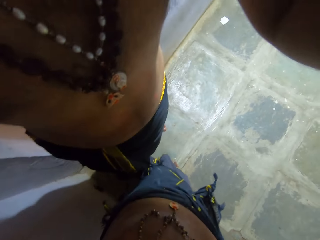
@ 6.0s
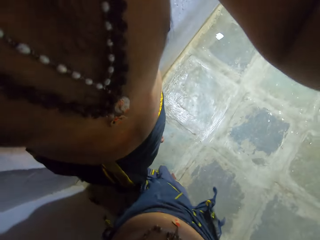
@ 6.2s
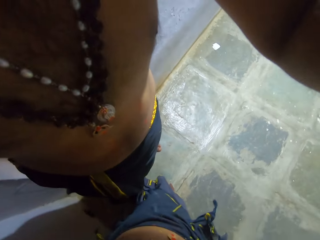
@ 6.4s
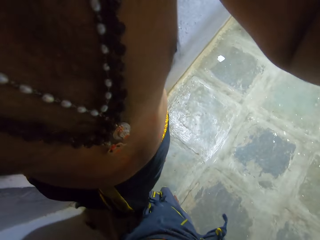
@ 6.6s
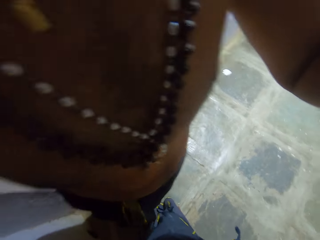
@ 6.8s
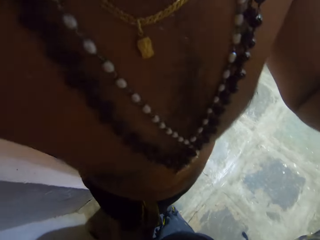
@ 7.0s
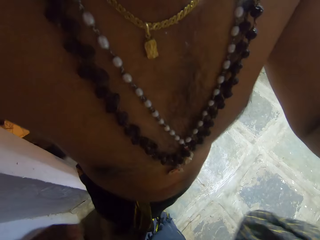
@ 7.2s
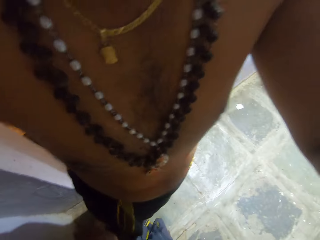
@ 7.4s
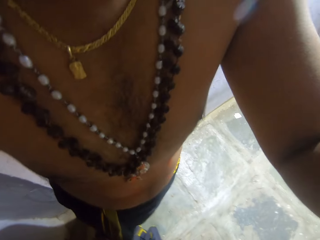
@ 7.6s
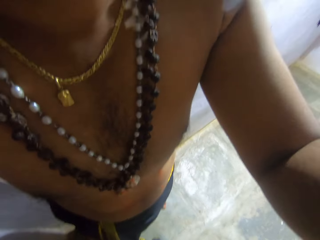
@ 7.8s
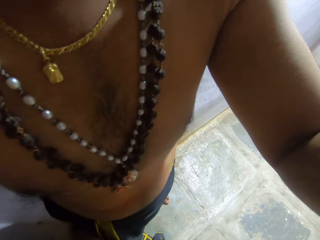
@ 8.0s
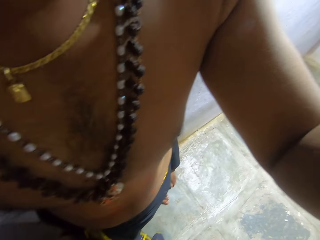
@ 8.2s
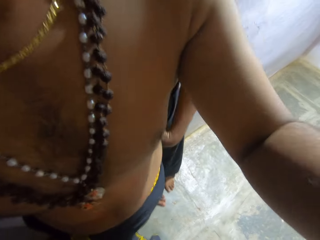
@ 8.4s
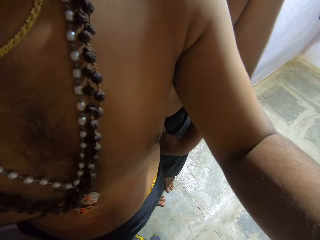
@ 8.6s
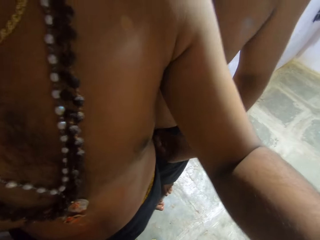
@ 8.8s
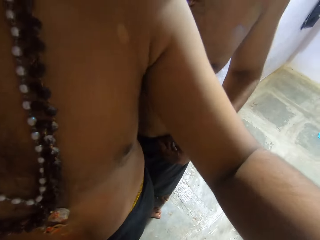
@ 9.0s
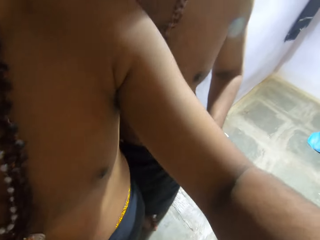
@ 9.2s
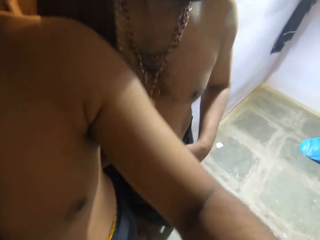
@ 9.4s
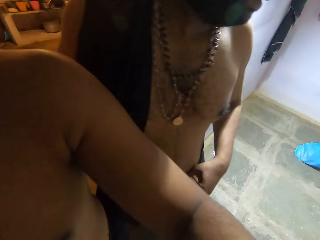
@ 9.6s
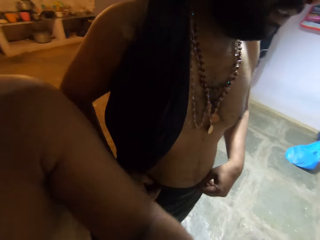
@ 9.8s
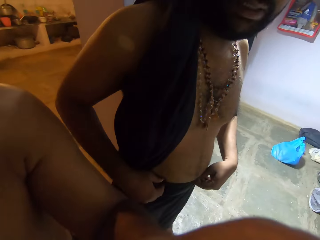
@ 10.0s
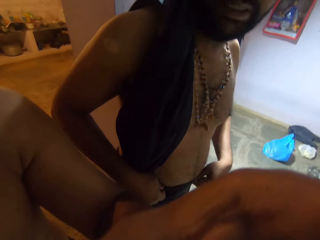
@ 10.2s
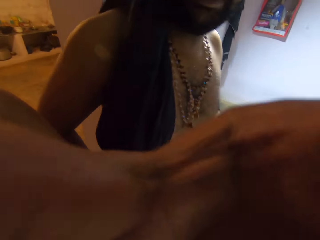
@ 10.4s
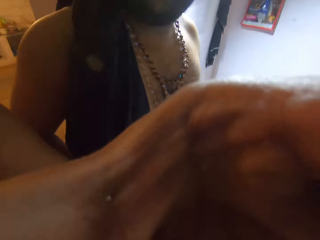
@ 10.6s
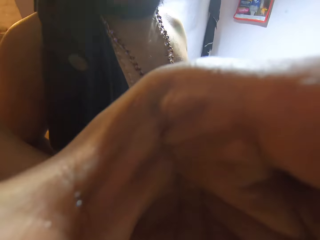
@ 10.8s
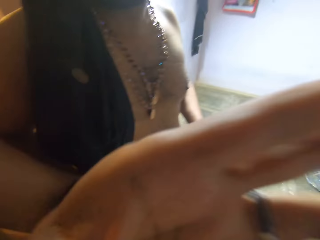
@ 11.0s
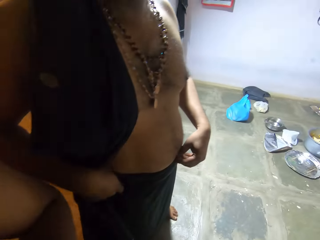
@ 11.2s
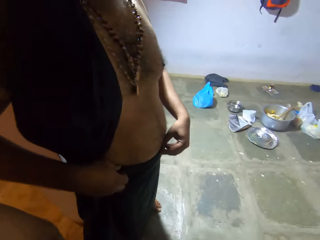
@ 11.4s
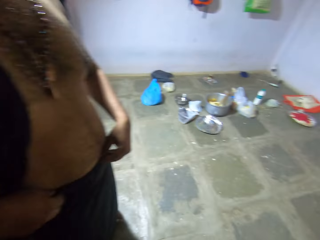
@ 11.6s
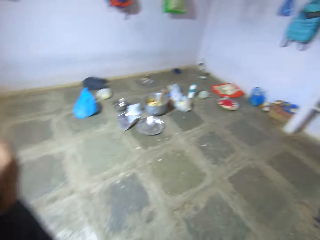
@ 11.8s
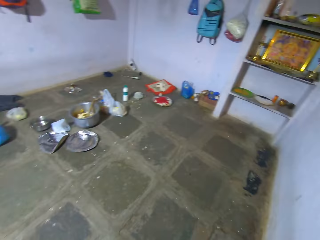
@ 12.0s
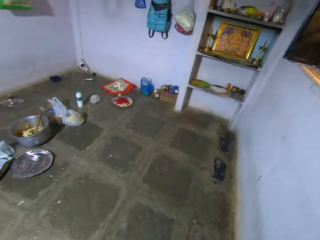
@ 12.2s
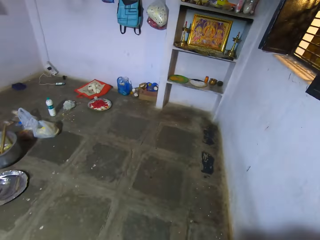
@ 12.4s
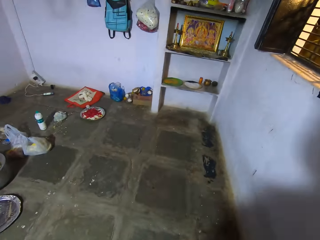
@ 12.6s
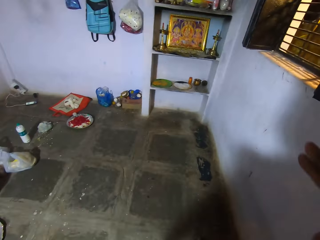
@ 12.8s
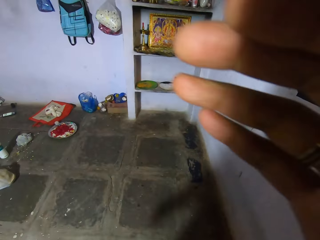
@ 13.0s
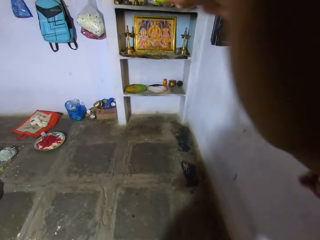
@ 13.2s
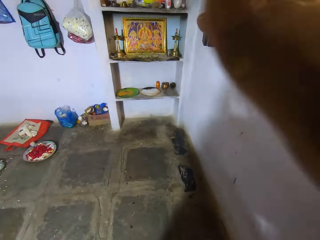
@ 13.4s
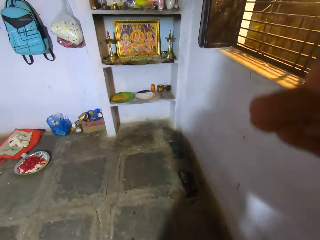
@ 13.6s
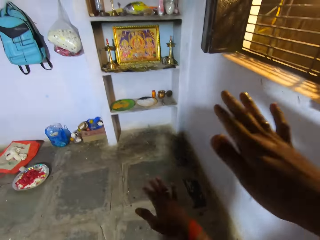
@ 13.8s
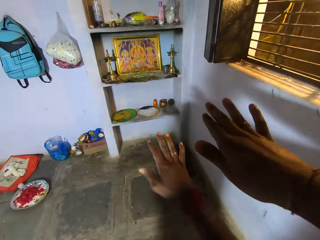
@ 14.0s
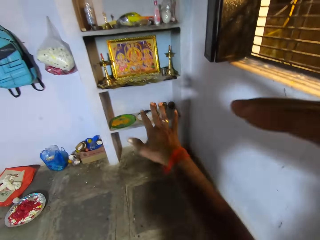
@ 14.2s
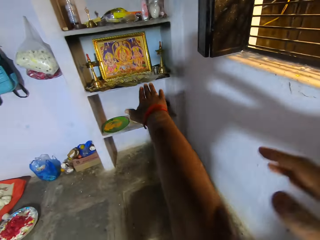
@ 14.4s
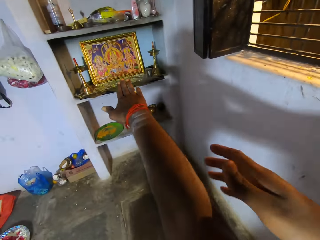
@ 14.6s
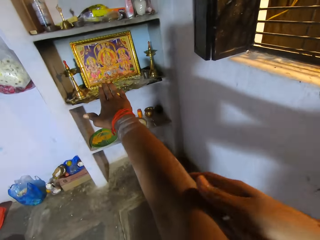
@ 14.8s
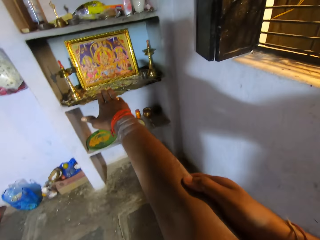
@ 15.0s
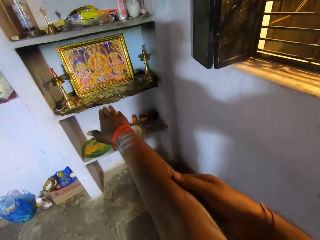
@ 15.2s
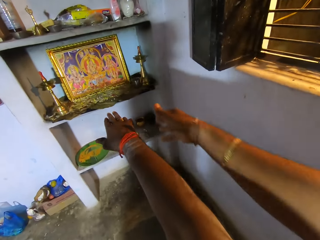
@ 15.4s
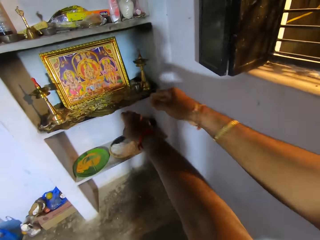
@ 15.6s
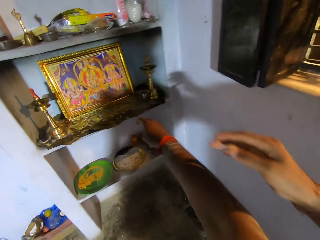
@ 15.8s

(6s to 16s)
The camera wearer looks around. A man walks around. The camera wearer looks around the room. They walk around and use gestures. Another man uses gestures.

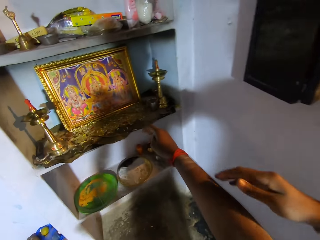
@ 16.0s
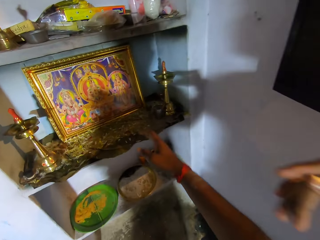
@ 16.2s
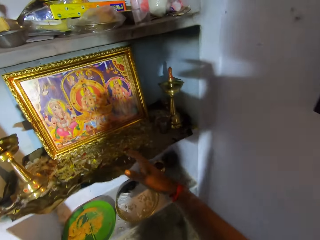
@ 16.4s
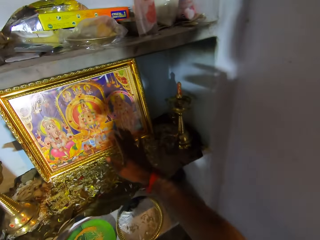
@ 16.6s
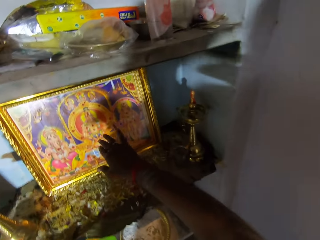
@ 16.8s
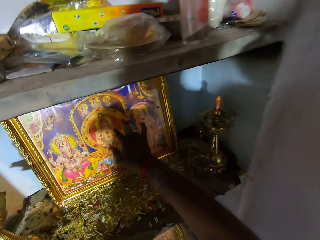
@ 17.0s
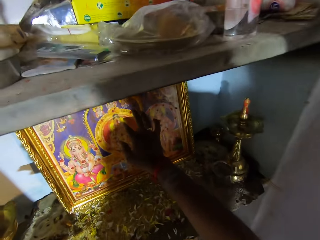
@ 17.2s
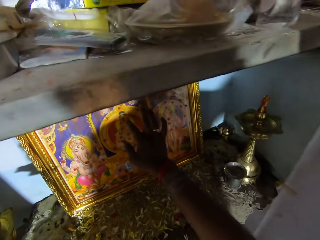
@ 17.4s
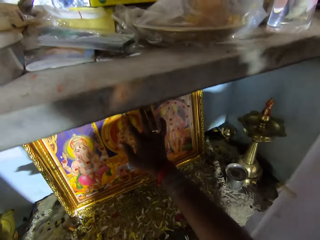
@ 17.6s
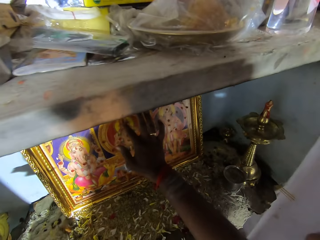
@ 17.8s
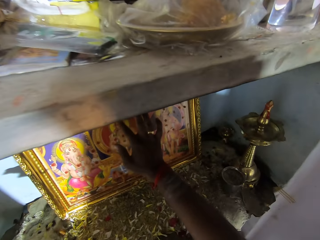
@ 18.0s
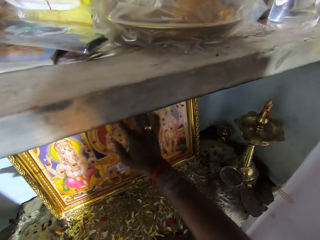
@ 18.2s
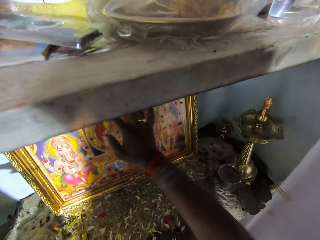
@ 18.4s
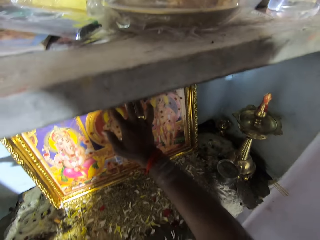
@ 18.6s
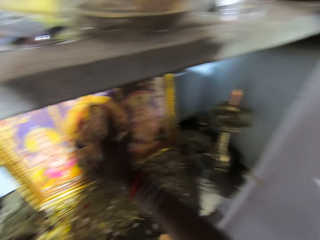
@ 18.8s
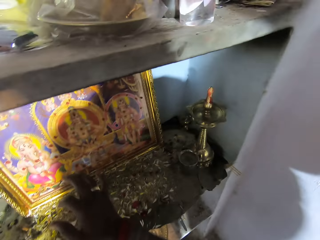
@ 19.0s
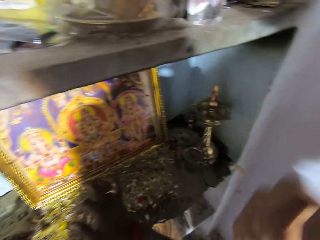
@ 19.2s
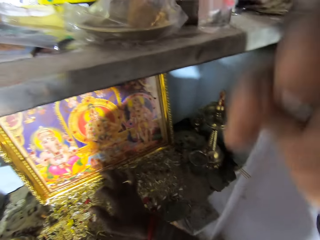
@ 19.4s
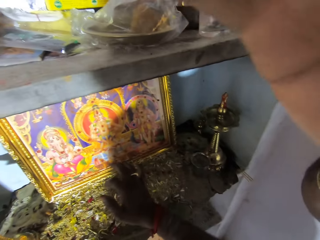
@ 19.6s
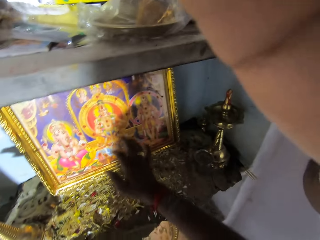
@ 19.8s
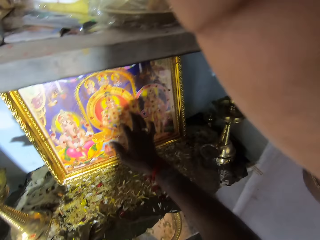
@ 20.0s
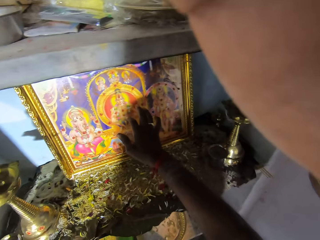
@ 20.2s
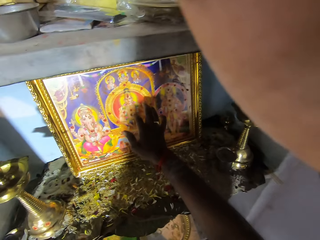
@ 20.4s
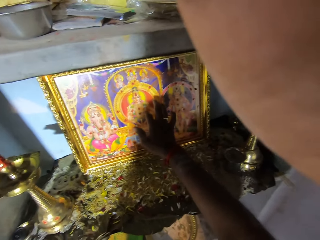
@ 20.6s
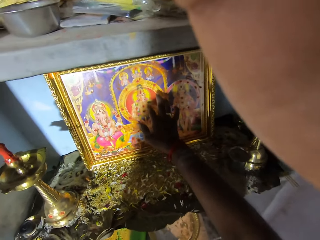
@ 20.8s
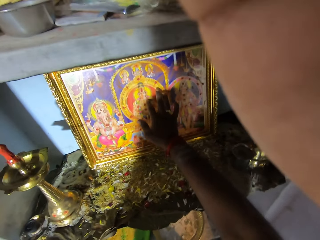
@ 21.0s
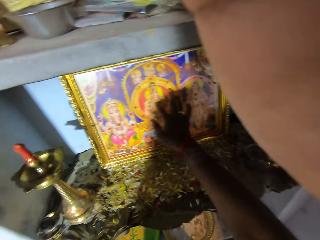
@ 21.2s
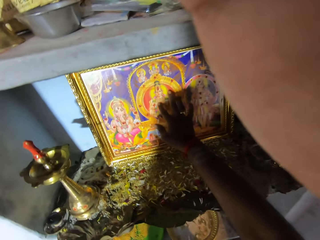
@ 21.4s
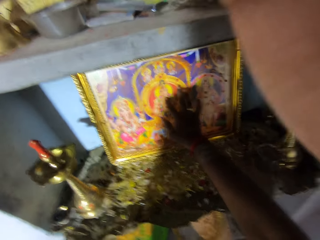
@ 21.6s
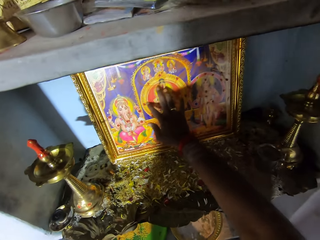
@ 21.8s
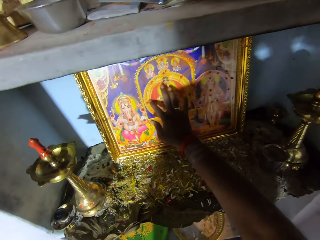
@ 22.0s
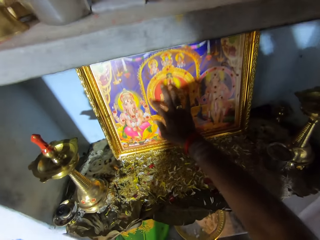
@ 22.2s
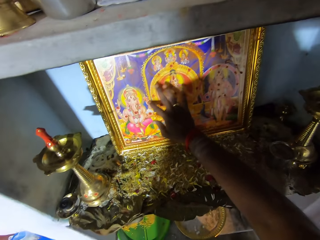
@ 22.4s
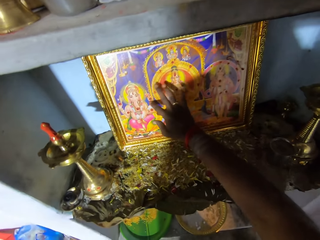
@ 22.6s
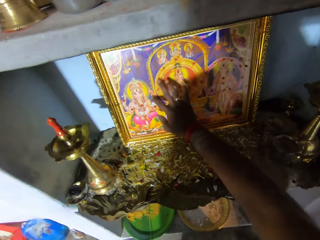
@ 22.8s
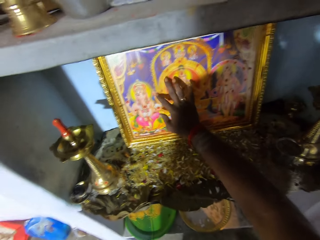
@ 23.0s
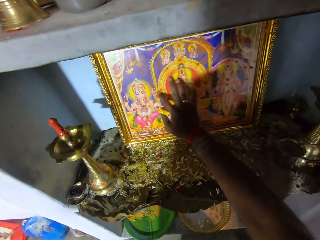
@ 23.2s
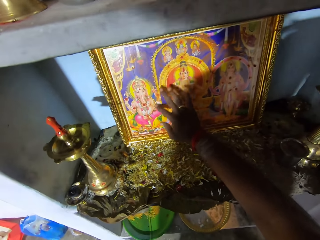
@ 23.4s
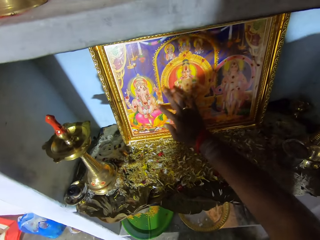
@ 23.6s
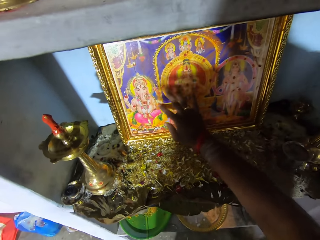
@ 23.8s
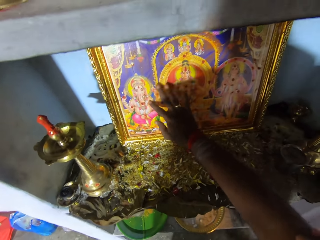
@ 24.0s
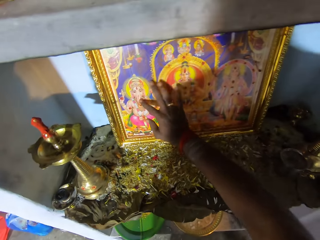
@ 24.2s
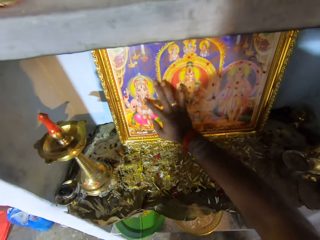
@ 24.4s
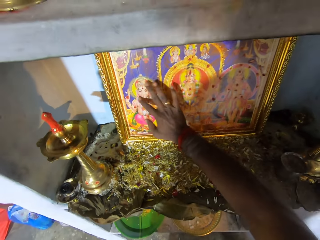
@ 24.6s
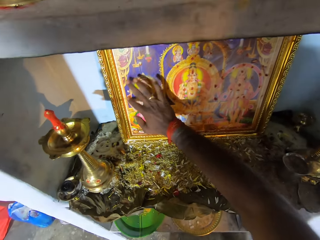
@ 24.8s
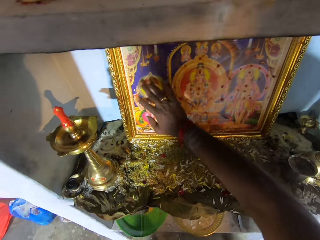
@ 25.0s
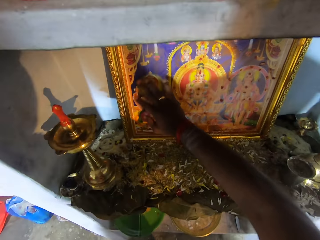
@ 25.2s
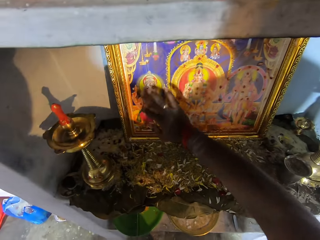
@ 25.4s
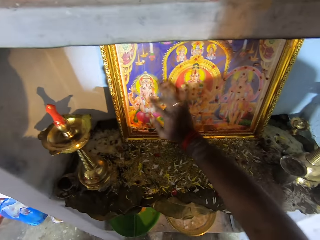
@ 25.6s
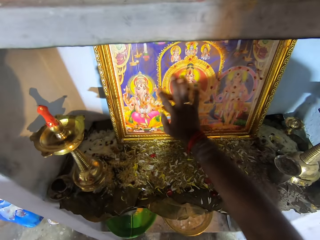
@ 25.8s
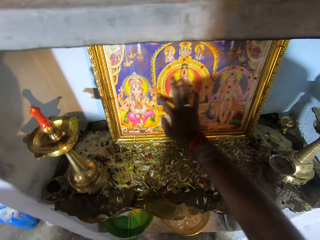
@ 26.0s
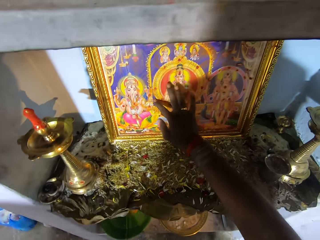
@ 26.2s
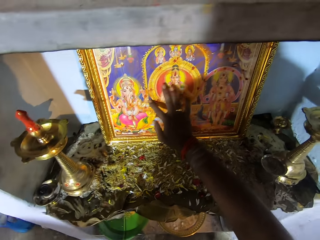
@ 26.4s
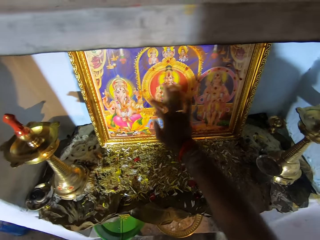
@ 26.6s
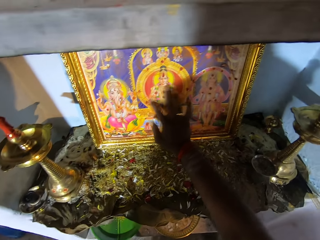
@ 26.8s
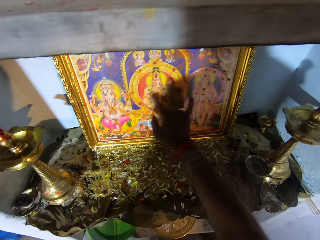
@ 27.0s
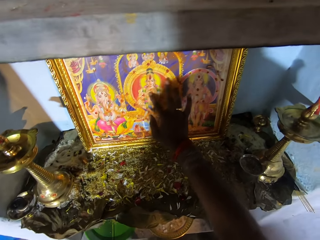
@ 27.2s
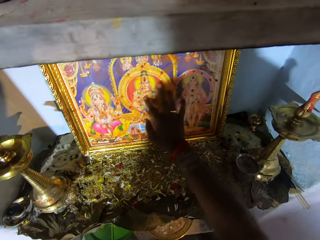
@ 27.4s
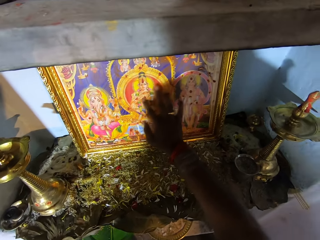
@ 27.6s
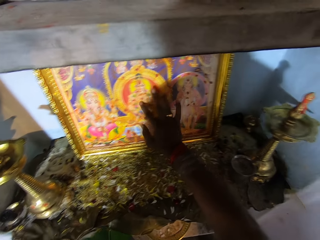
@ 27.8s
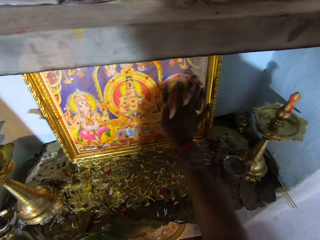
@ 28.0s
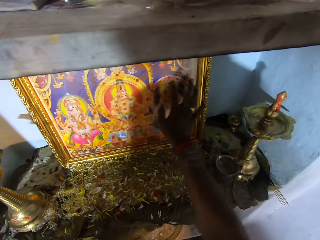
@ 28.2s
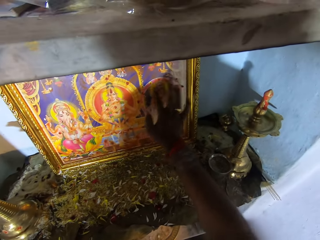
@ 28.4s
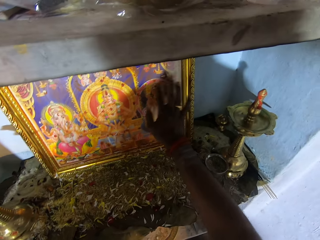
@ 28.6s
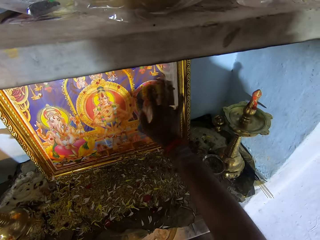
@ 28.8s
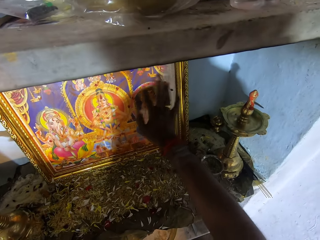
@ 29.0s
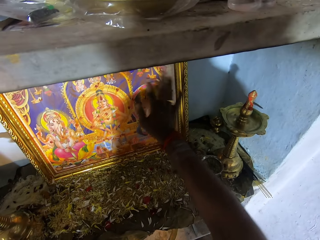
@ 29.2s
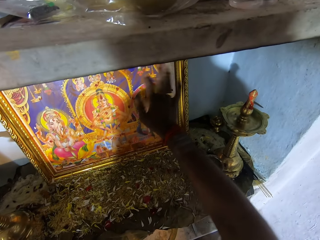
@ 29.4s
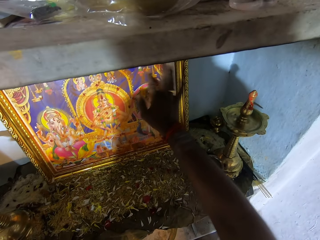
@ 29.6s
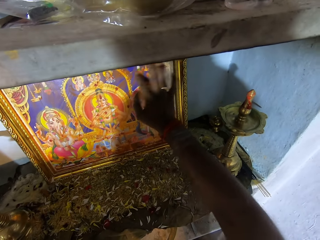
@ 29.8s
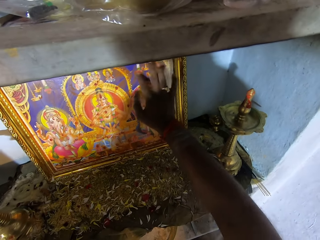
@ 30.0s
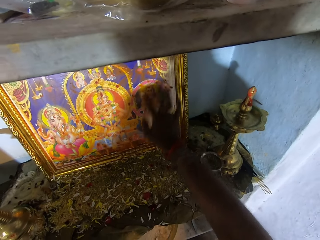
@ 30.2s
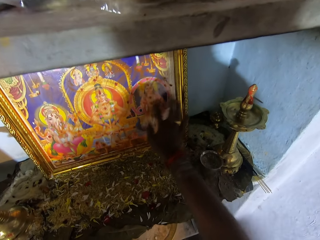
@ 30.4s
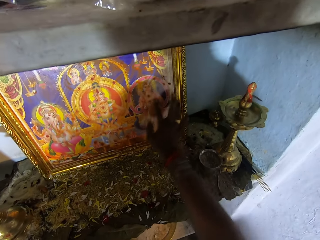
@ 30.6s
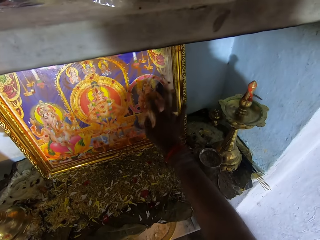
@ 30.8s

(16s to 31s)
The camera wearer stretches his hand forward. He rubs a picture frame with his finger. He looks around. A man fixes the camera on the camera wearer's head. The camera wearer wipes the picture frame with his hand.
